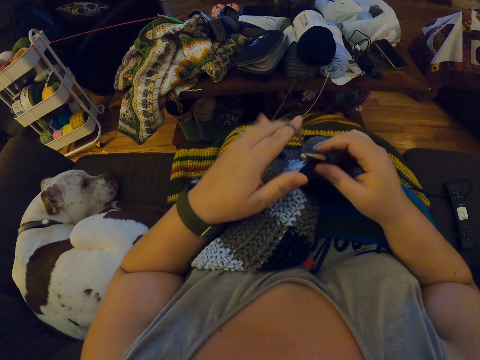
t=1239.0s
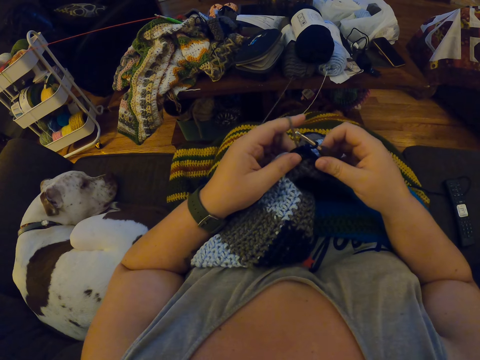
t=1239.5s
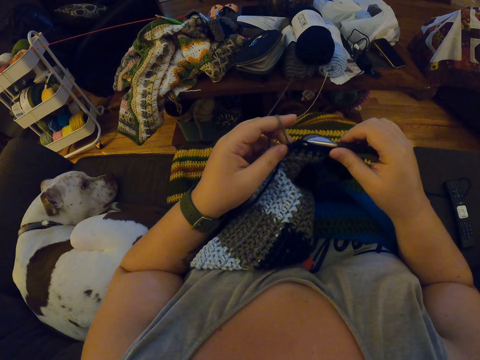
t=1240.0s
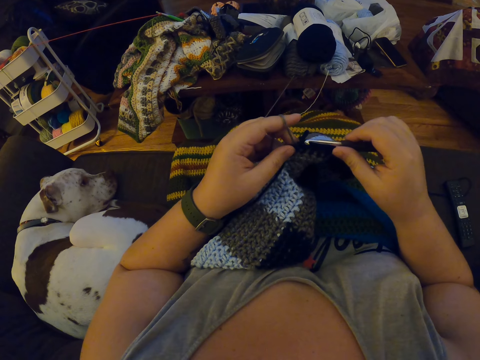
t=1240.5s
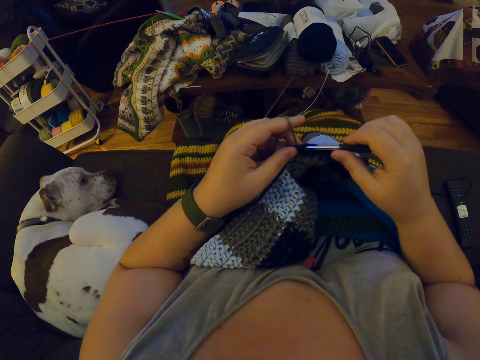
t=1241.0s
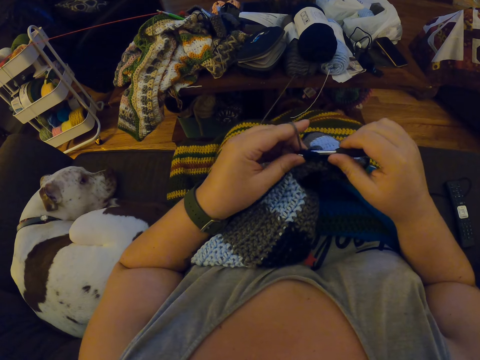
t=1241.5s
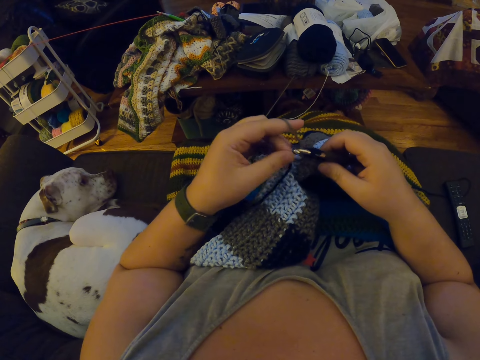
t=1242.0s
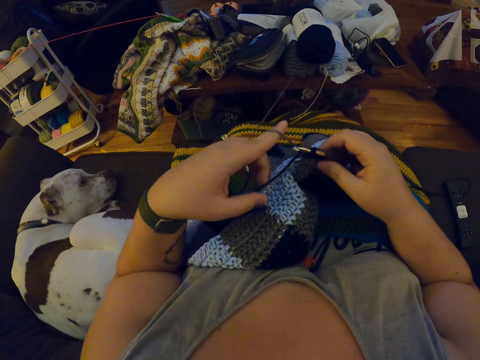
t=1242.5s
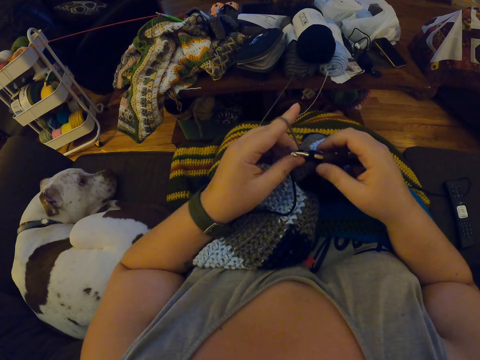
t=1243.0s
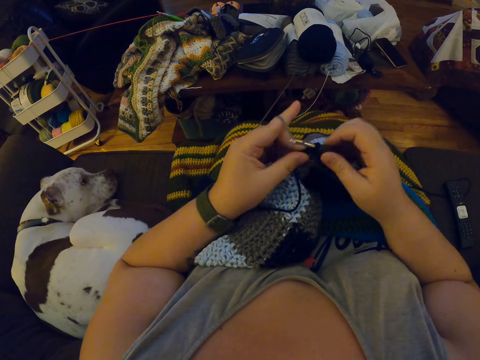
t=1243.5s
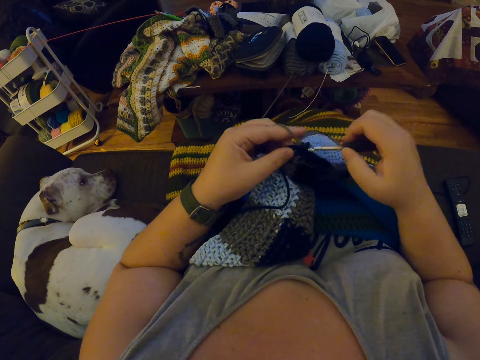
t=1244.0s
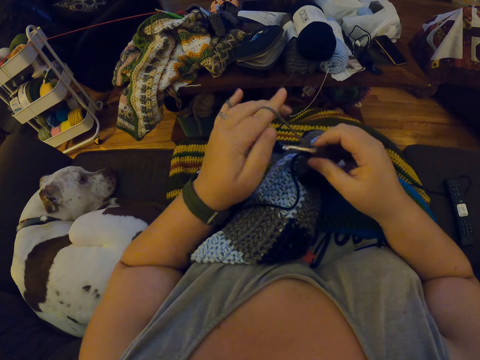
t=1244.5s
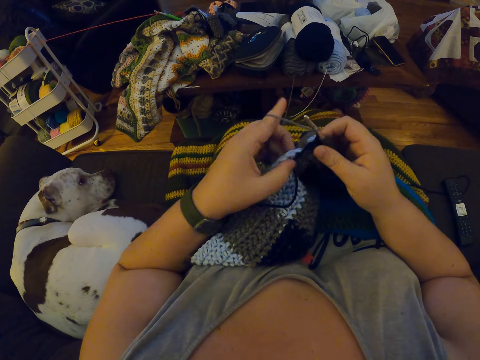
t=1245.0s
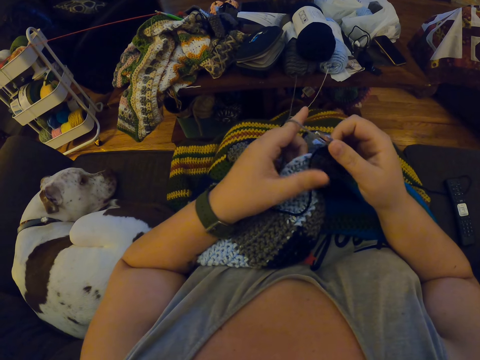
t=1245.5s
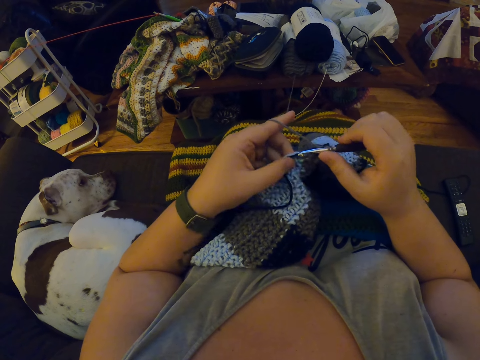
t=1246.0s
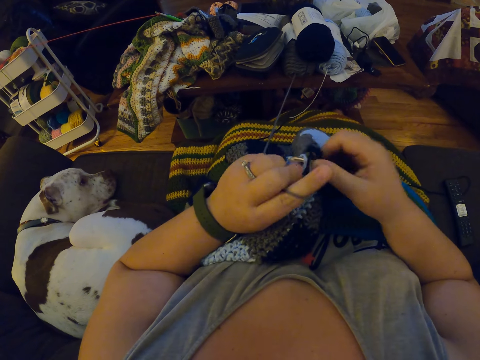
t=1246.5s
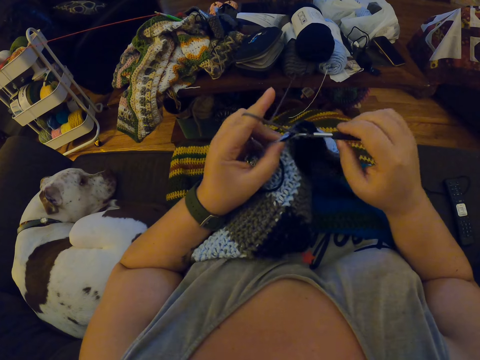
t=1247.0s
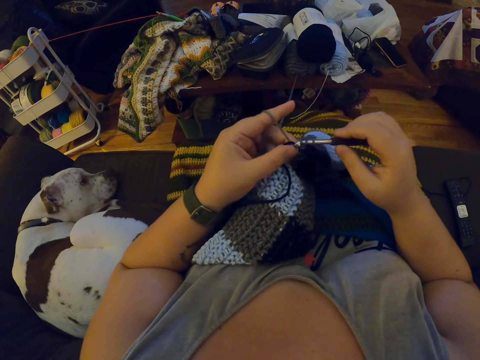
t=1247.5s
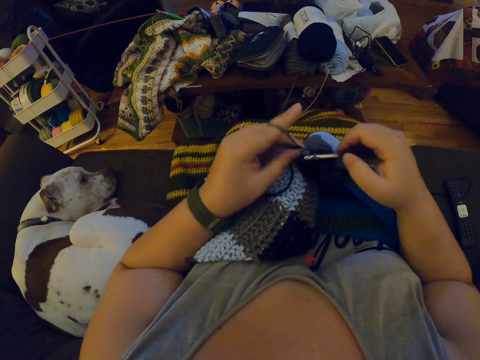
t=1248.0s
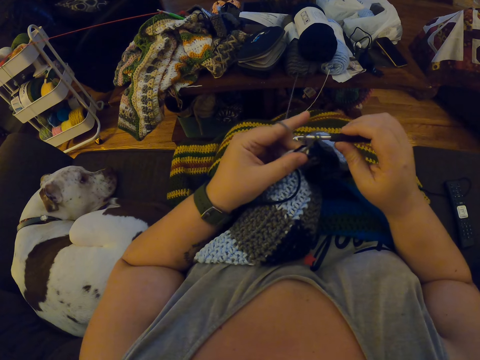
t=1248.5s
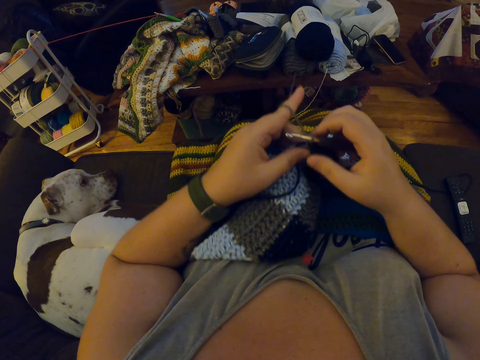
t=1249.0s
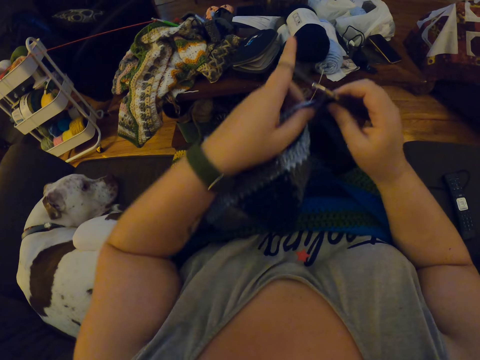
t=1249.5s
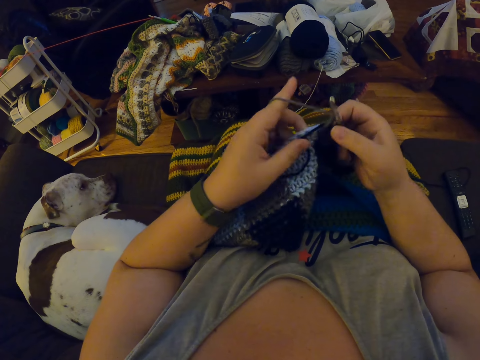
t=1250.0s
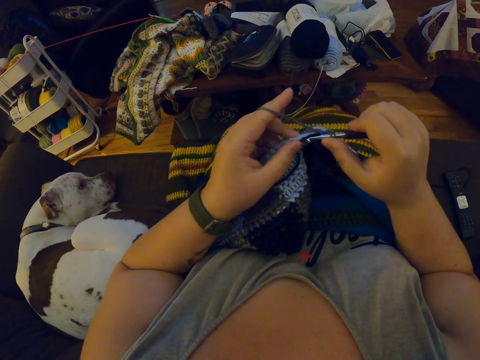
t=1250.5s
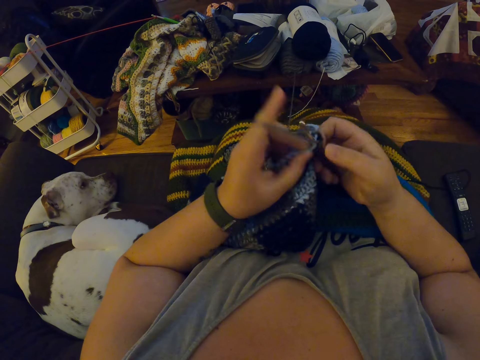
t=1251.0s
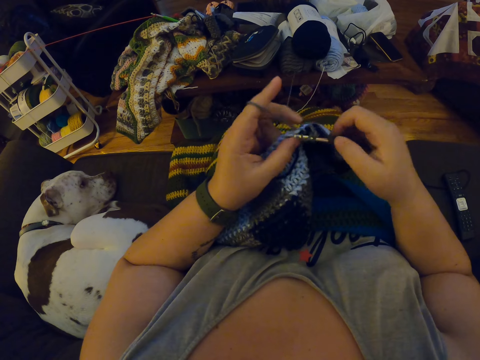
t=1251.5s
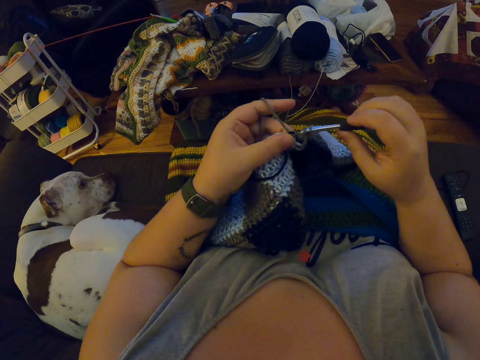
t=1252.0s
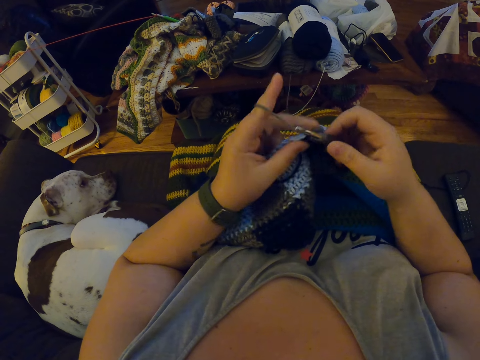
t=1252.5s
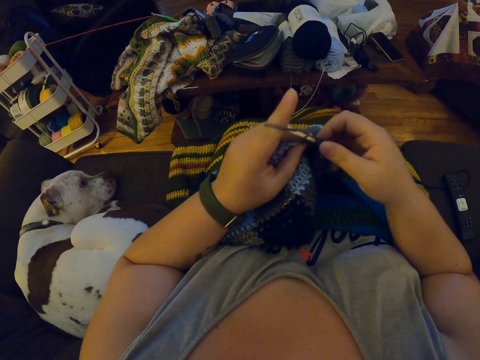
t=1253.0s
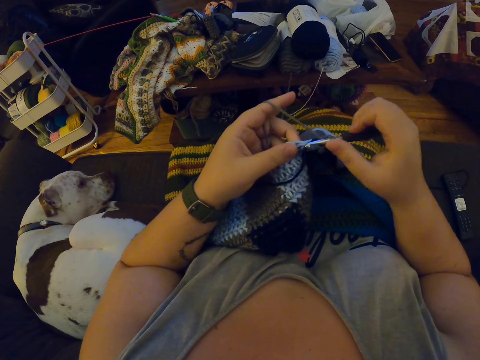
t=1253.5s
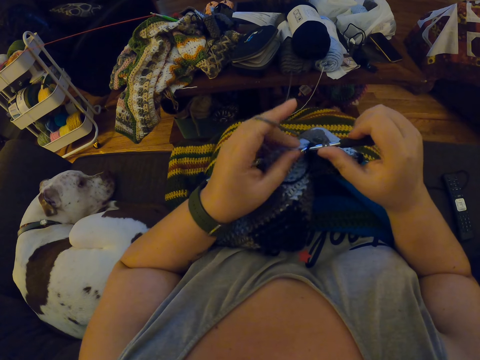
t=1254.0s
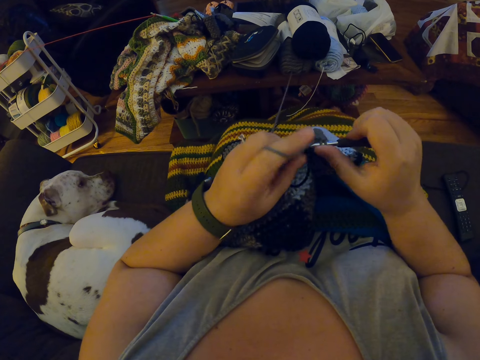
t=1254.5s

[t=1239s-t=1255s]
The camera wearer rolls the thread on a finger. She knits the fabric. She pulls the thread. She crochets the fabric with the yarn. She adjusts her left arm. She pulls the fabric. She crochets the fabric with the yarn.

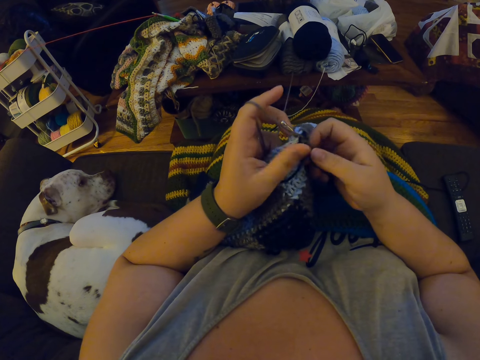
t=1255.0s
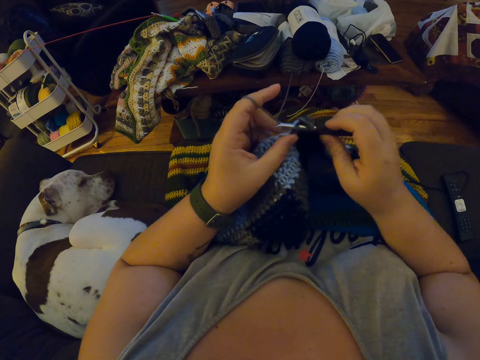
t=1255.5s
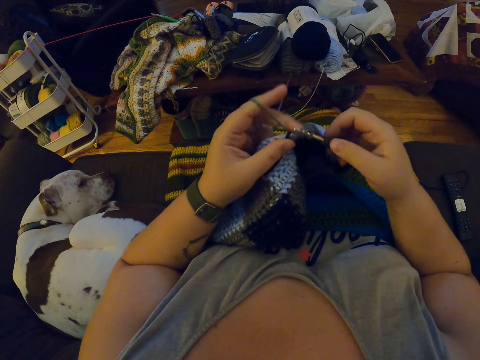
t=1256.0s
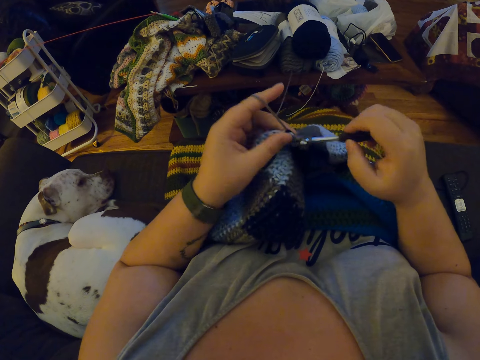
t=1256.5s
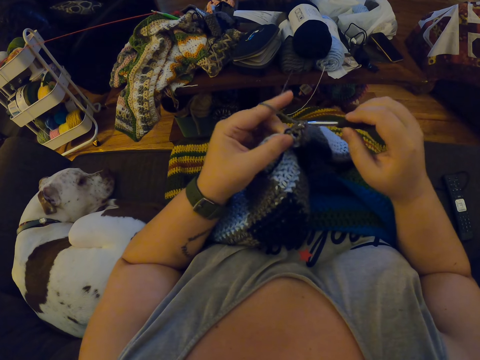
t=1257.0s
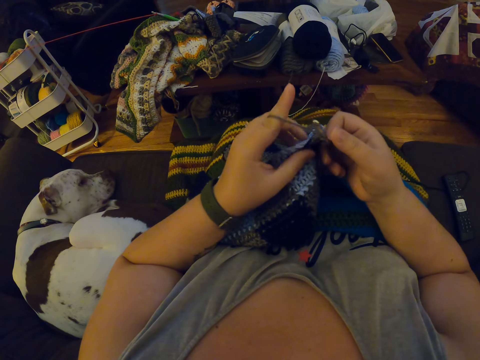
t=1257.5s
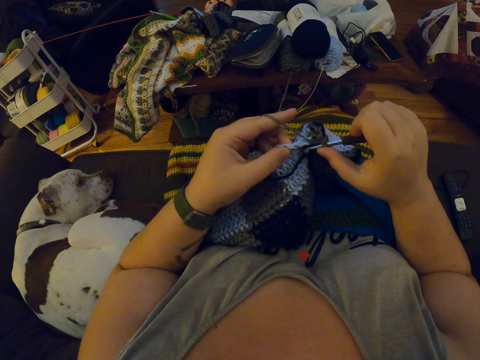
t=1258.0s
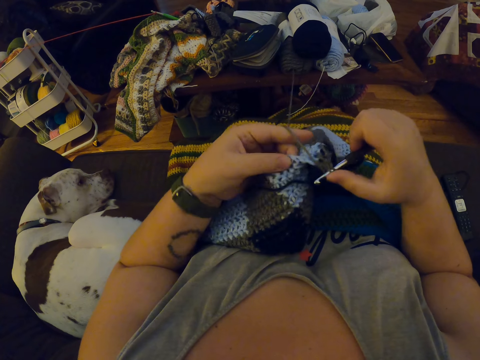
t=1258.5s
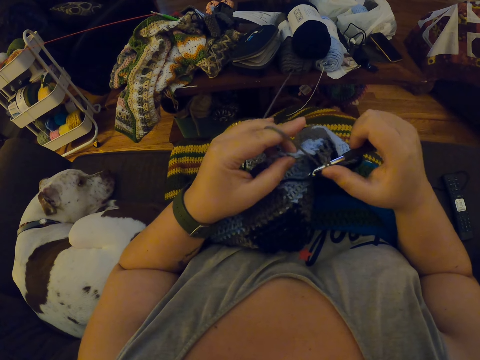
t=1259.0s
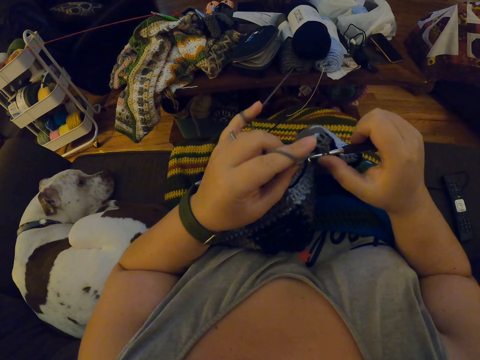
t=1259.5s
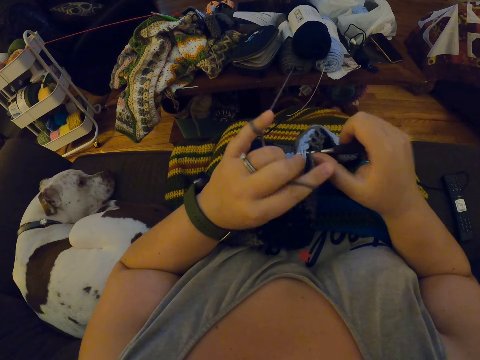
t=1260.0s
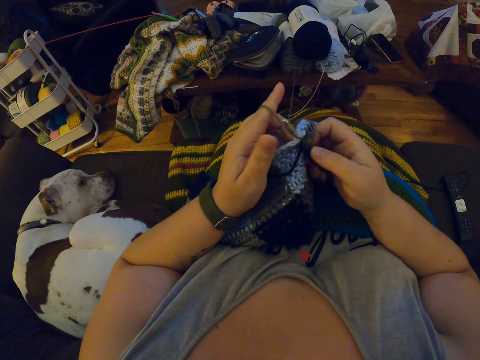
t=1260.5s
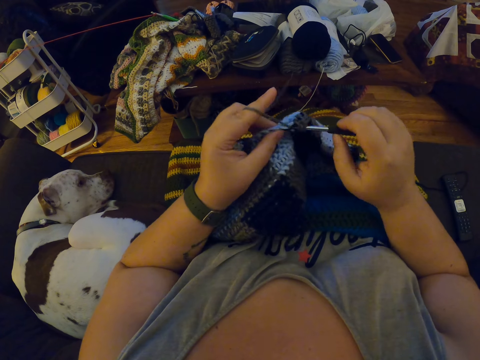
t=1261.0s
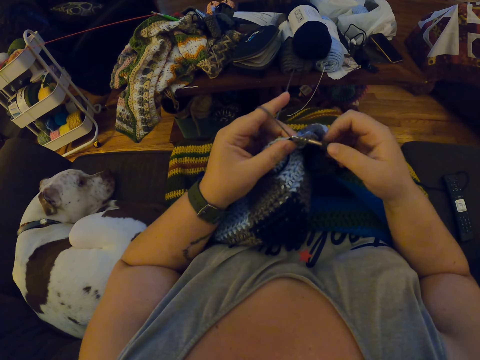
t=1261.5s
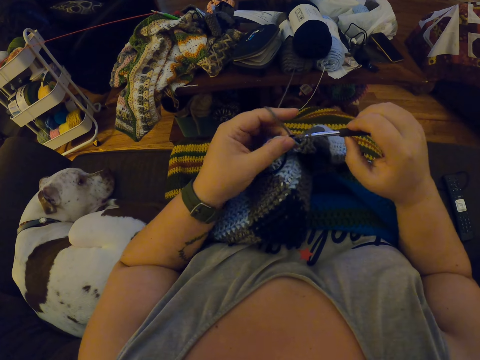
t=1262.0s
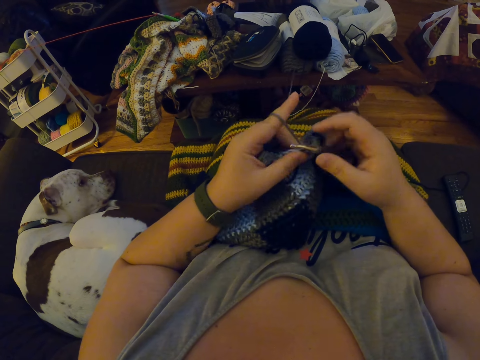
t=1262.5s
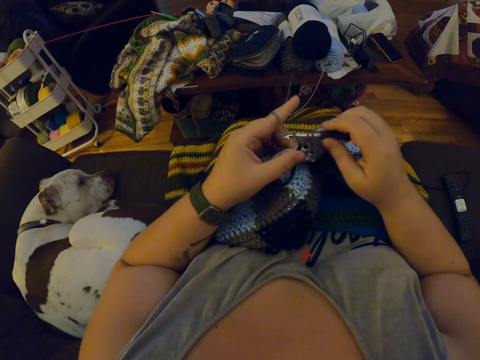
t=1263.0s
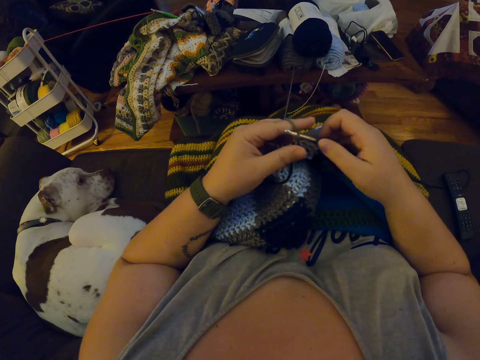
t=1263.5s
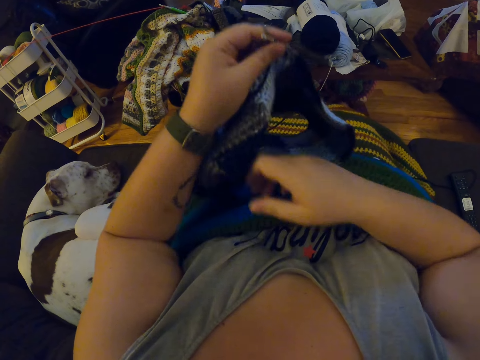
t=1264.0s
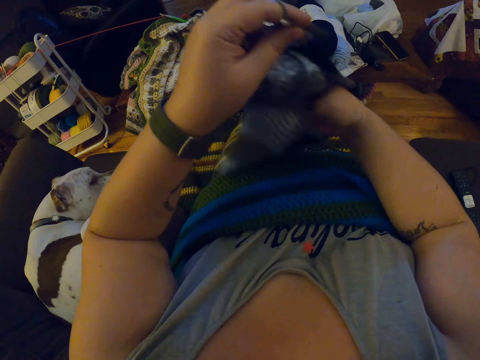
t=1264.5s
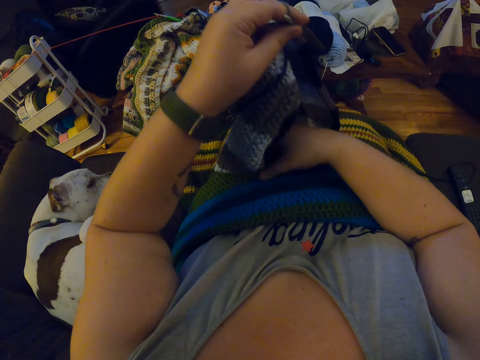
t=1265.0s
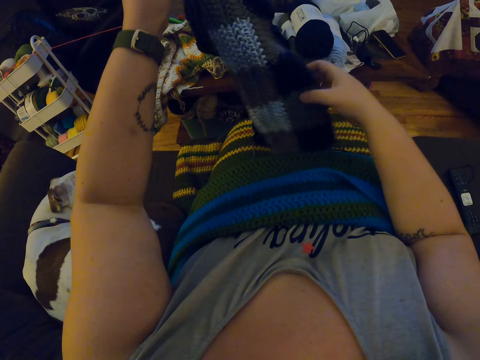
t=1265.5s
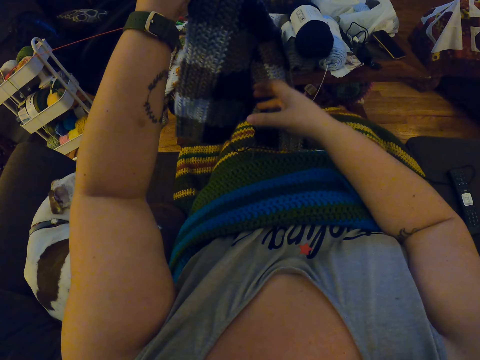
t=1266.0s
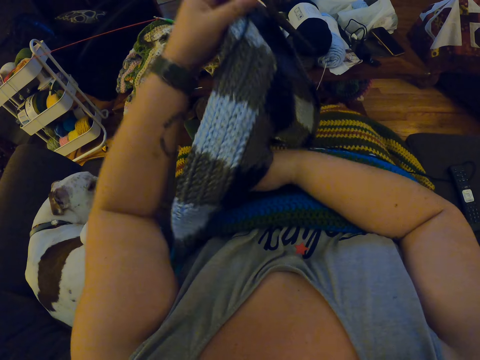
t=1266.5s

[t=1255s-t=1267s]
The camera wearer pulls the fabric. They adjust the crocheted fabric.
